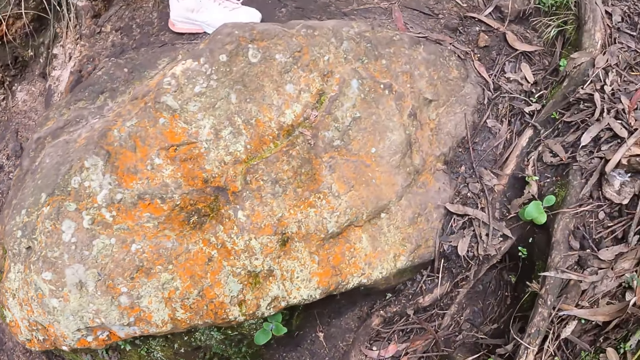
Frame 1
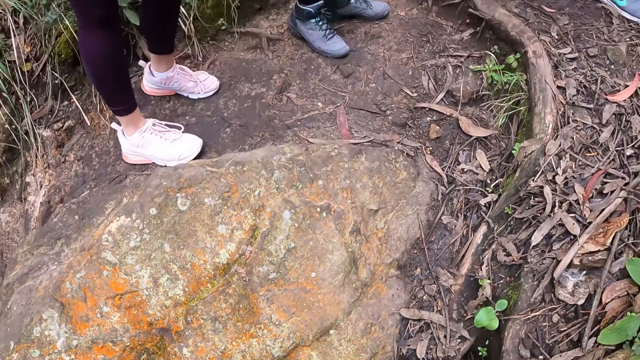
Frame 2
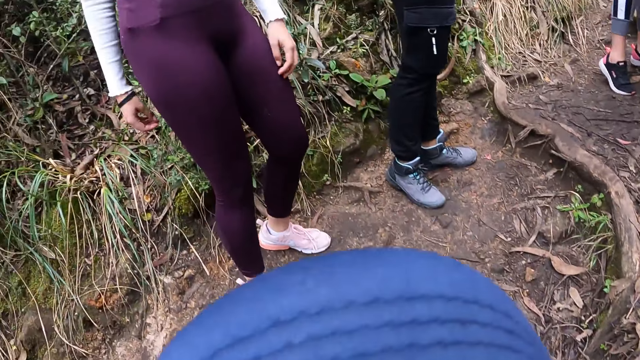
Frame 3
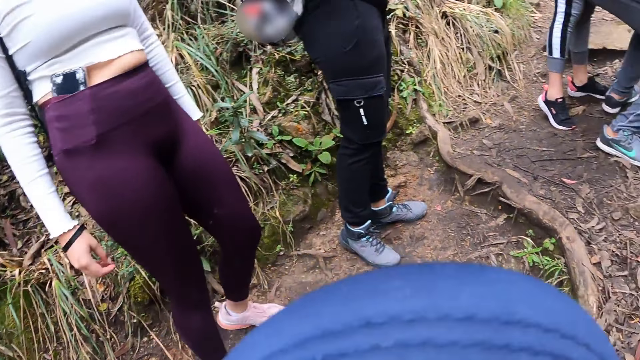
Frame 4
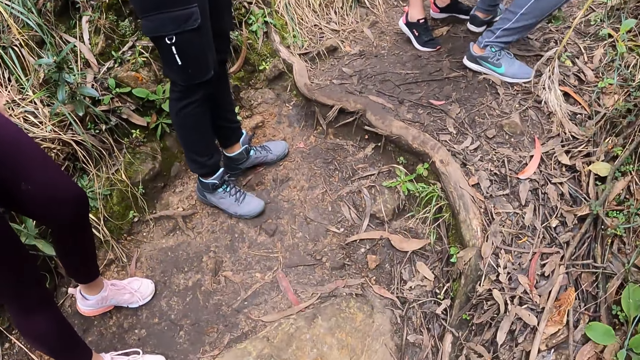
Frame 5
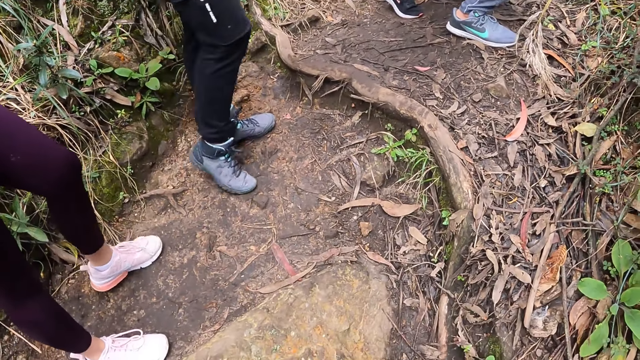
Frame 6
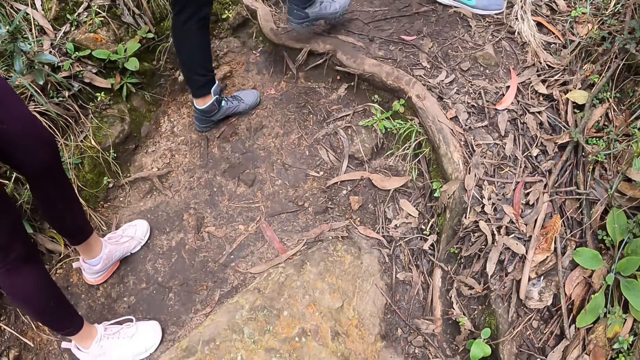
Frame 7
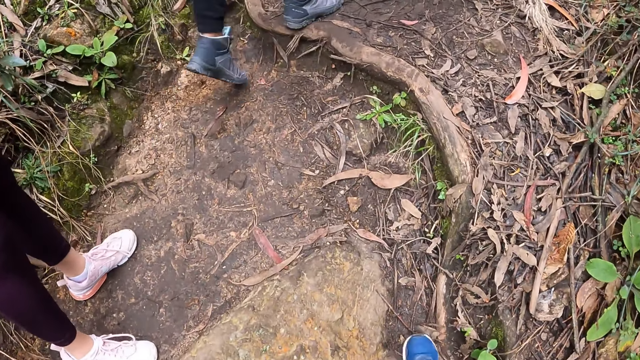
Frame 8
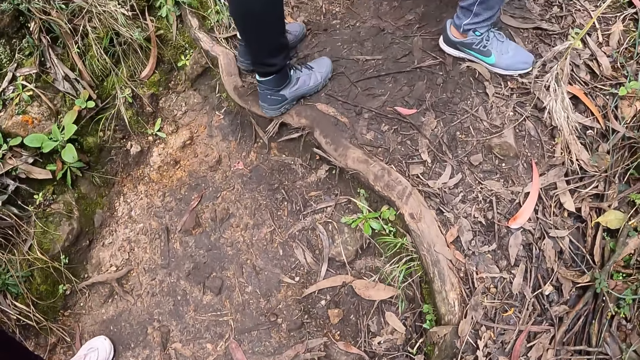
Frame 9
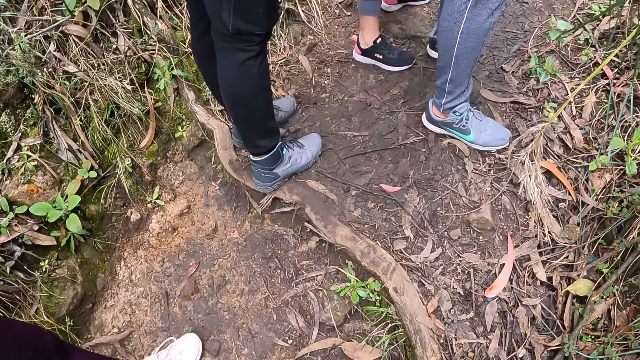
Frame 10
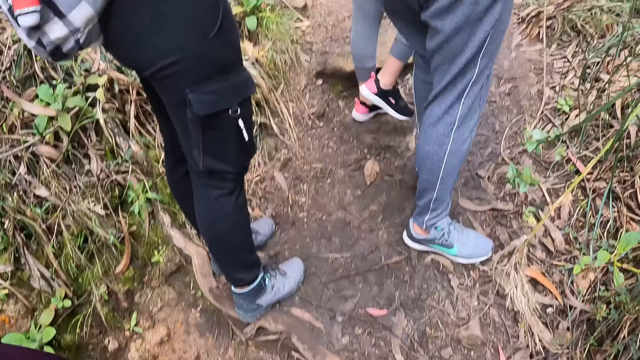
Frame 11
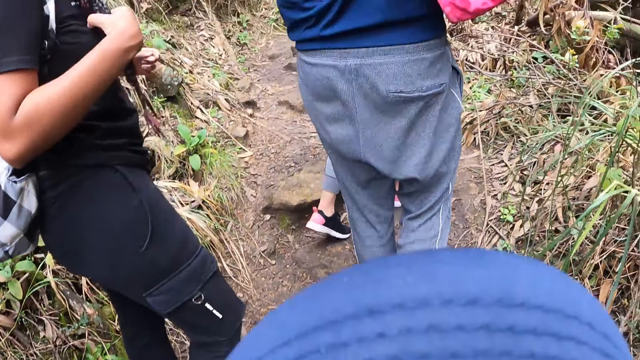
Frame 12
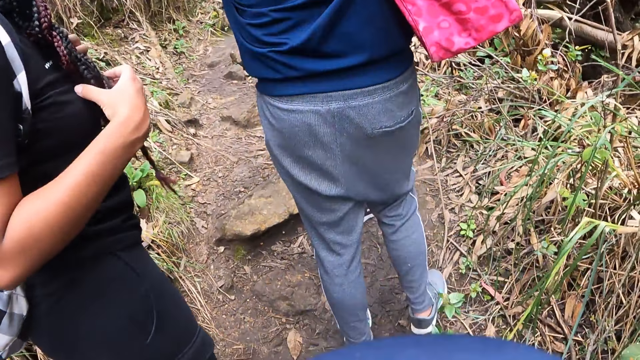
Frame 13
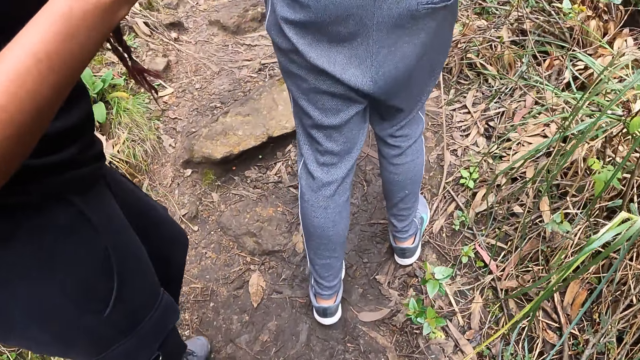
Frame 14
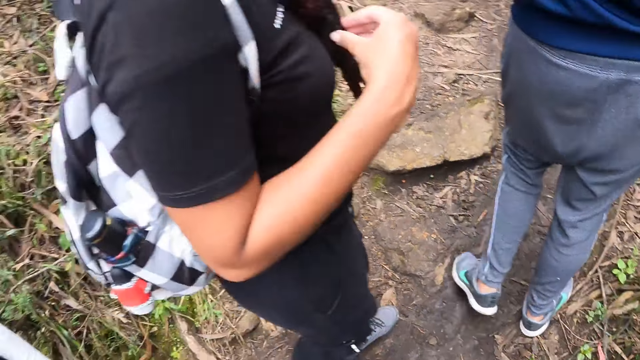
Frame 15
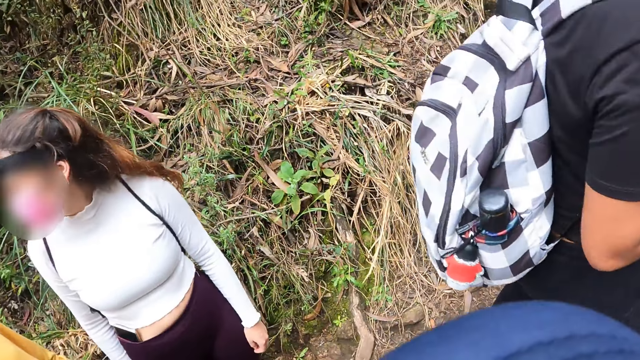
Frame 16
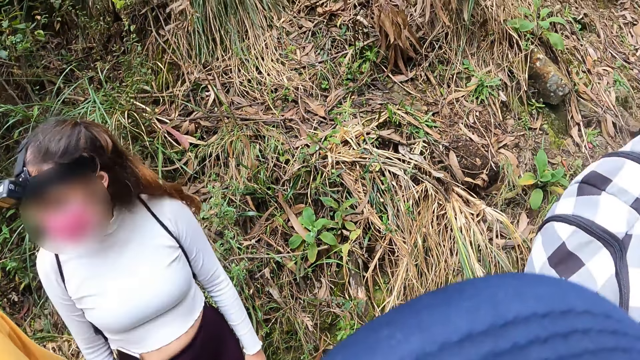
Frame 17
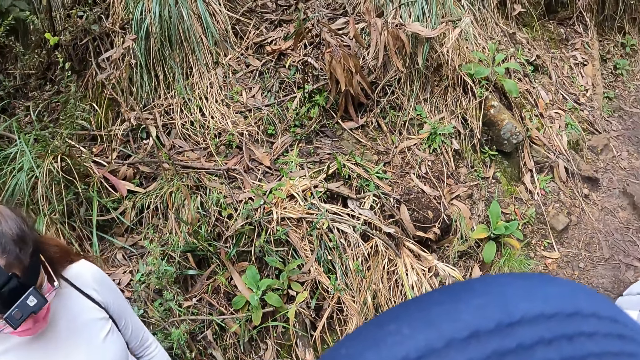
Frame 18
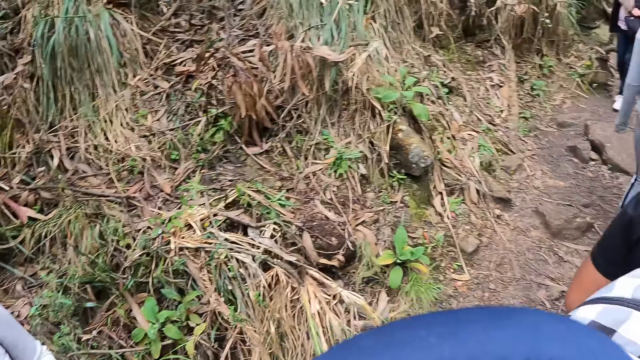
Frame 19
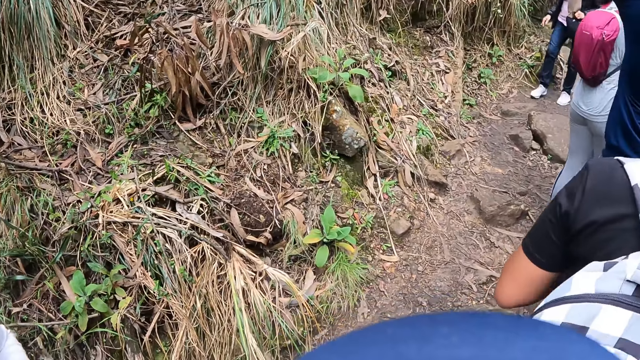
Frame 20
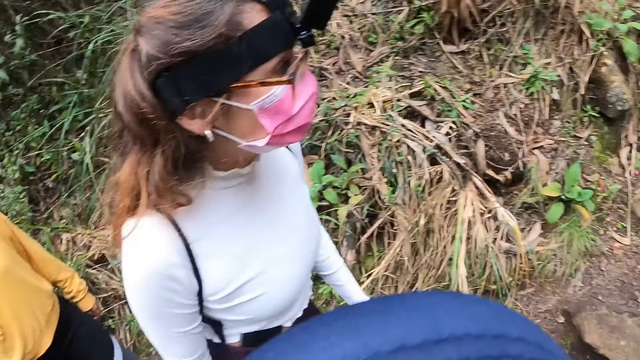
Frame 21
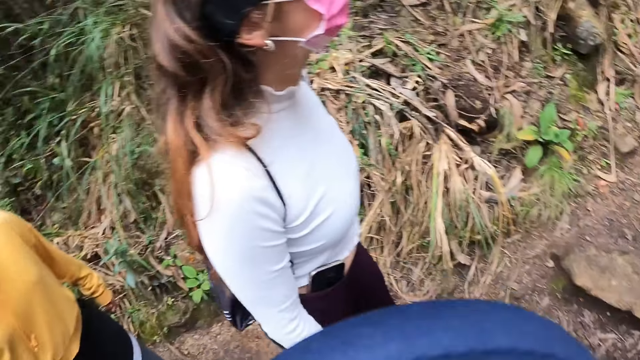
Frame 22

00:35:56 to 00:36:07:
The camera wearer looks around. They walk on the forest pathway. They walk on the forest pathway again. They look around.

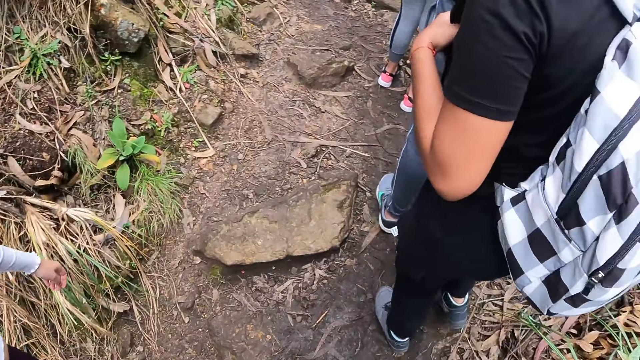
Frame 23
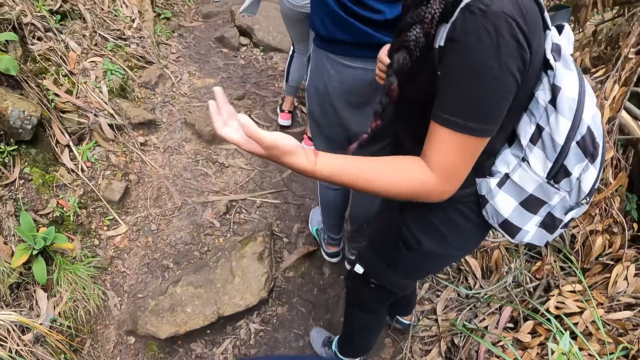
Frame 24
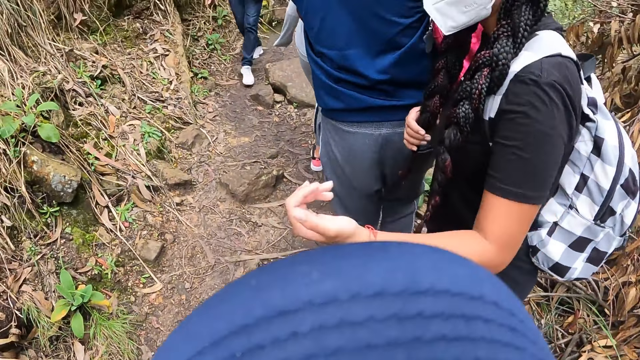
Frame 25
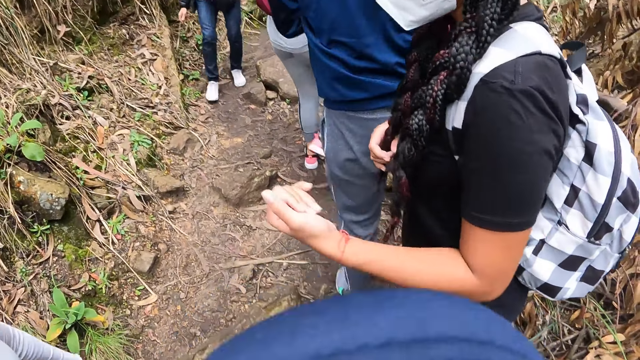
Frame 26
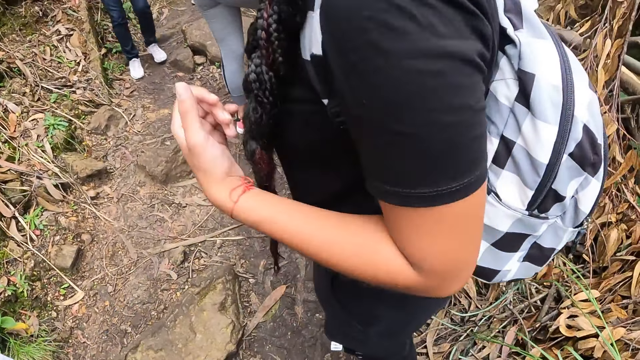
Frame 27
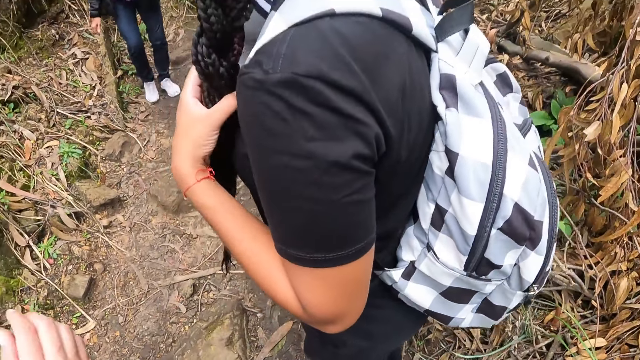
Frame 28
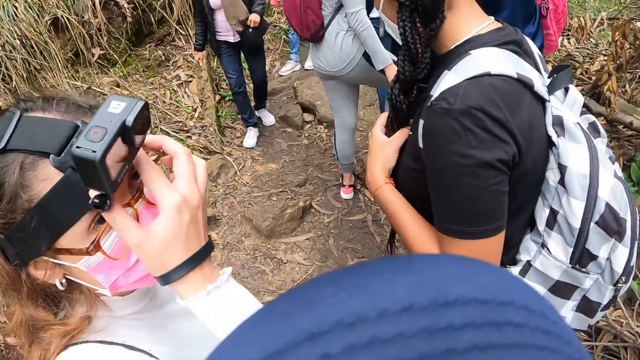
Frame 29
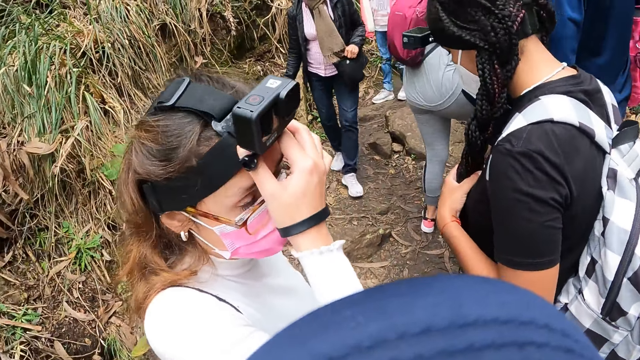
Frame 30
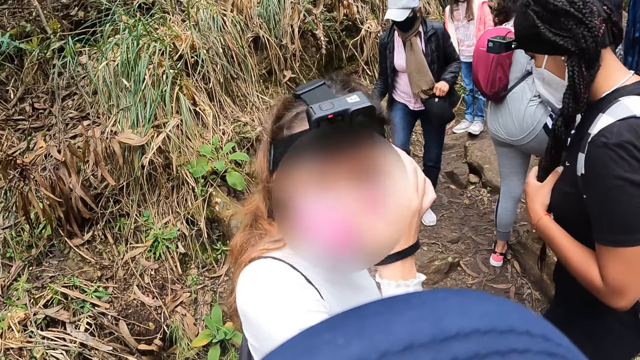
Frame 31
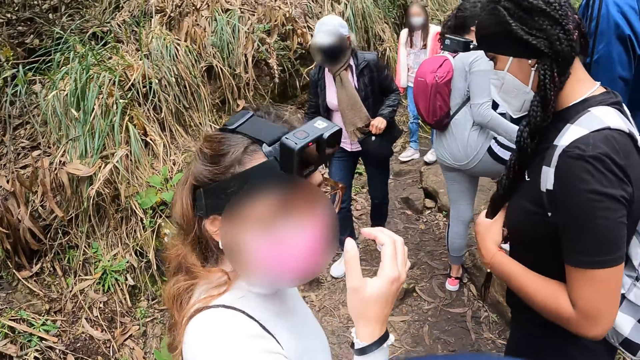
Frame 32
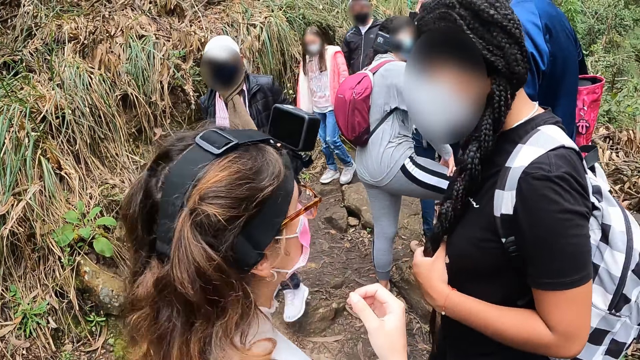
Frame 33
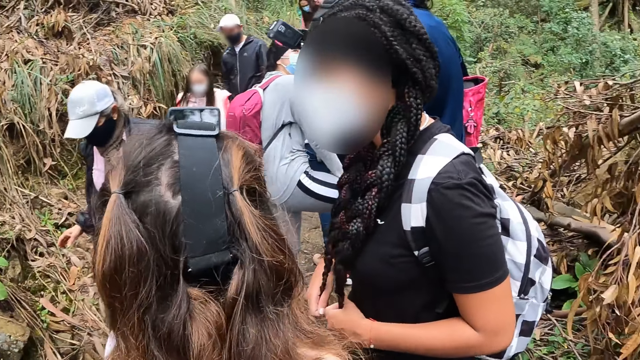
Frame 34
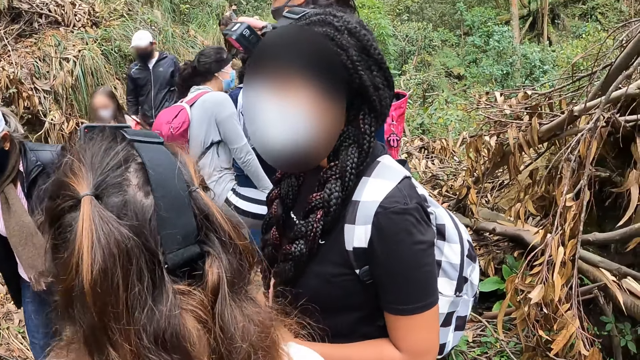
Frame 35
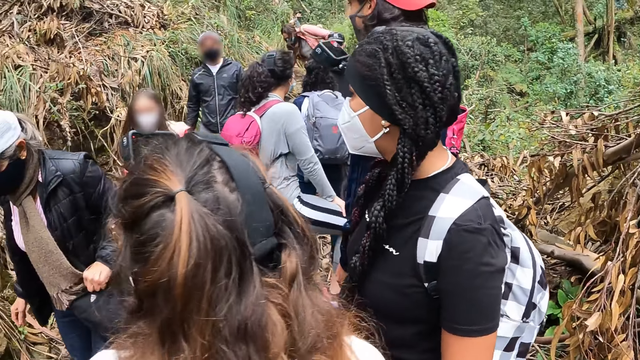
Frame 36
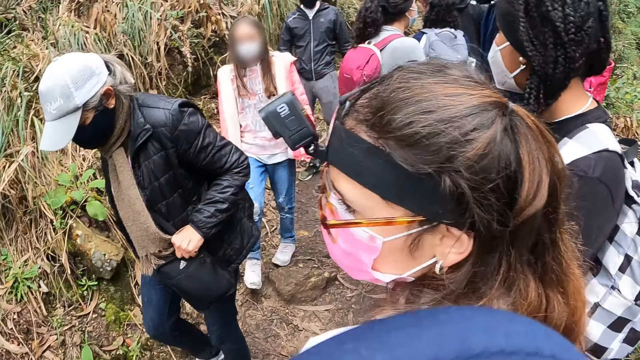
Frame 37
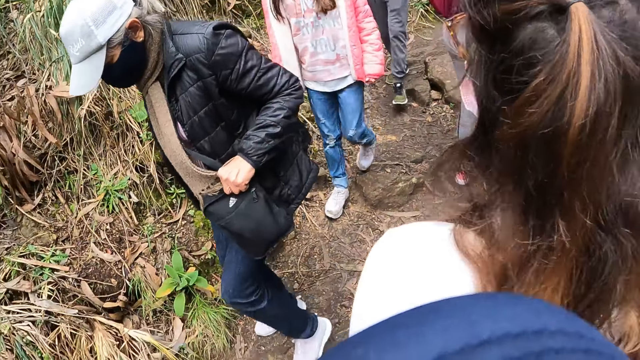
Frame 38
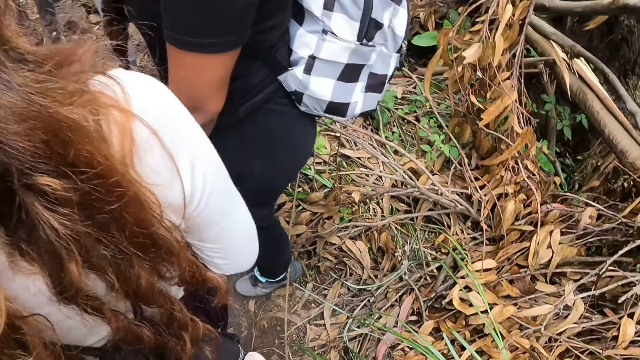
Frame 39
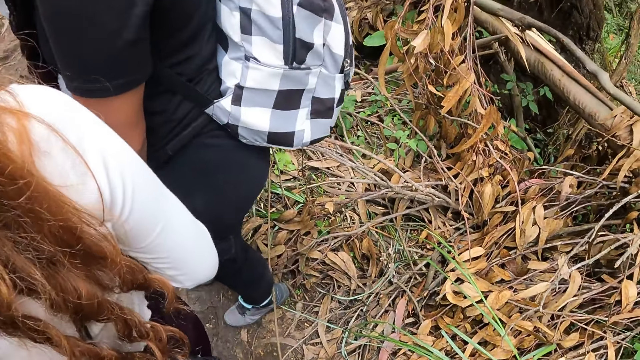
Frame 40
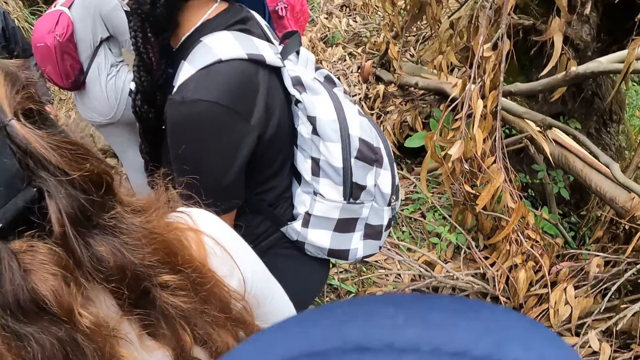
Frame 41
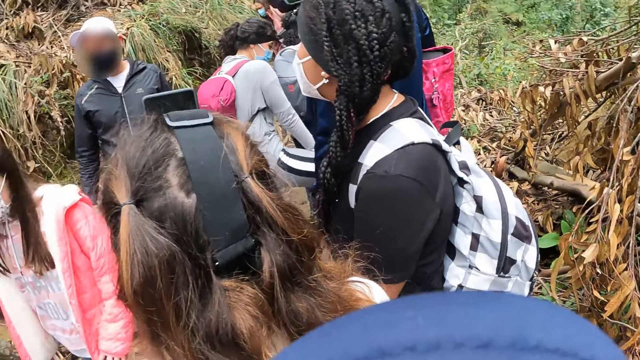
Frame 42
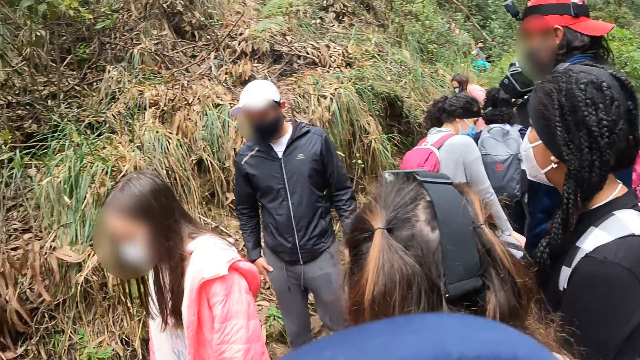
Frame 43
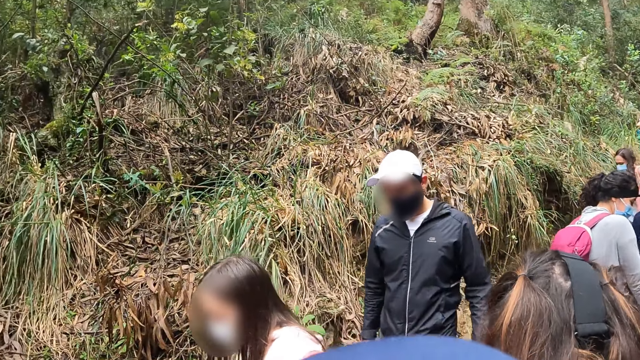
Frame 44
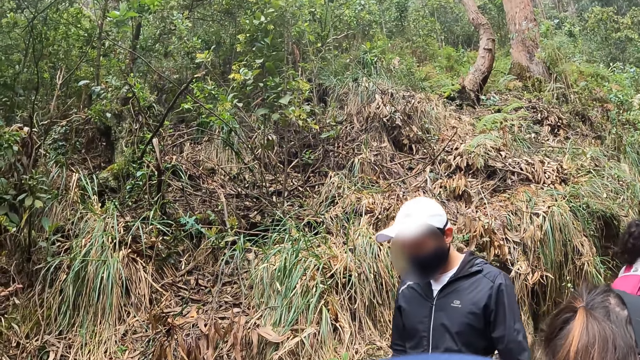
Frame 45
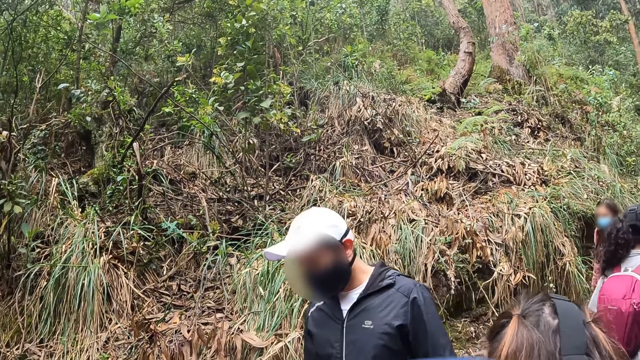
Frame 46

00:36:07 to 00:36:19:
The woman touches her hair with her left hand. Another woman adjusts her head camera with her right hand. A woman walks past the camera wearer. Another woman walks past the camera wearer.
